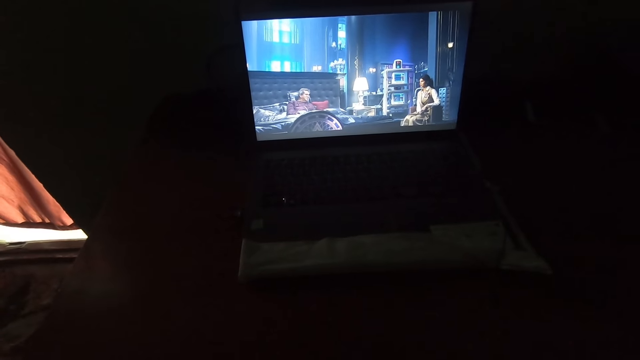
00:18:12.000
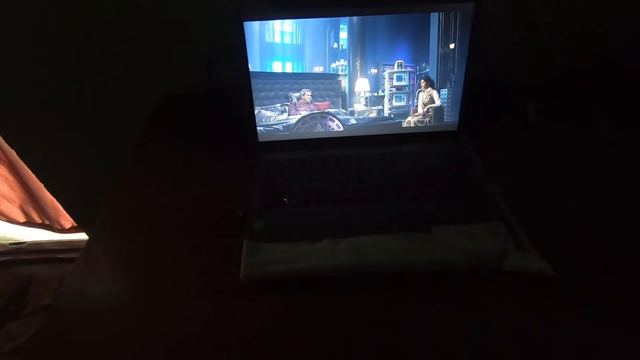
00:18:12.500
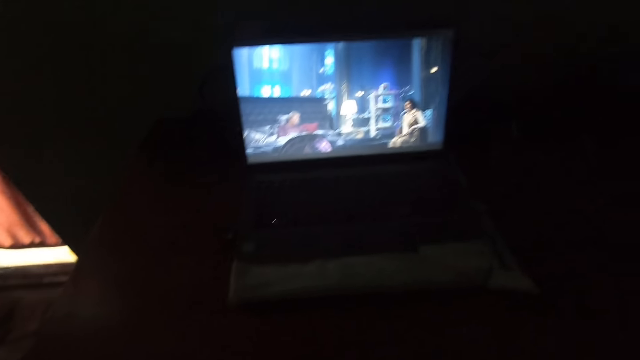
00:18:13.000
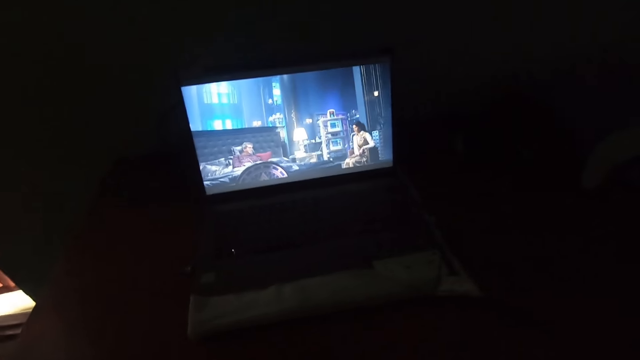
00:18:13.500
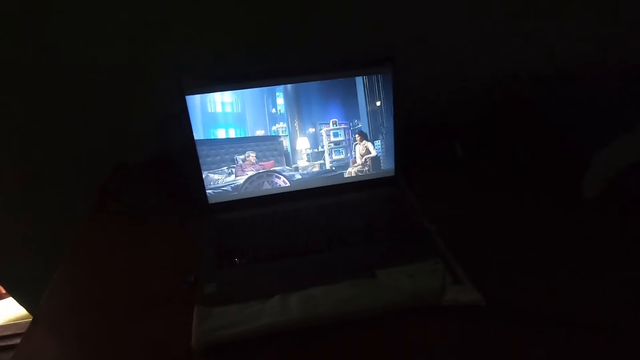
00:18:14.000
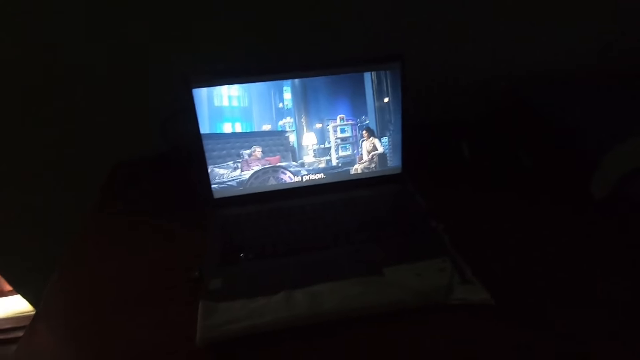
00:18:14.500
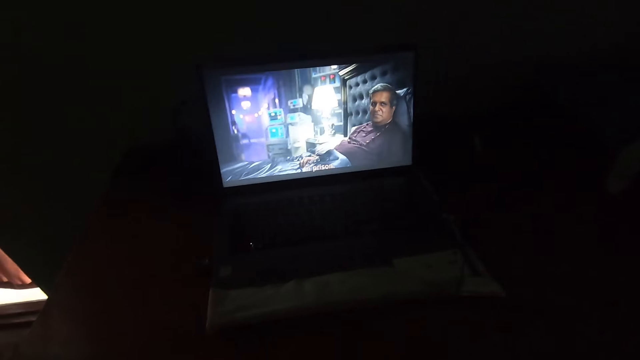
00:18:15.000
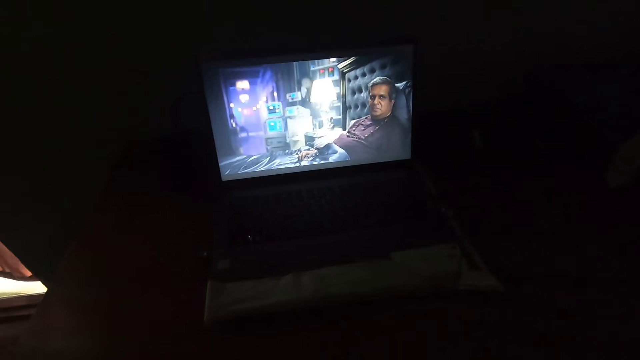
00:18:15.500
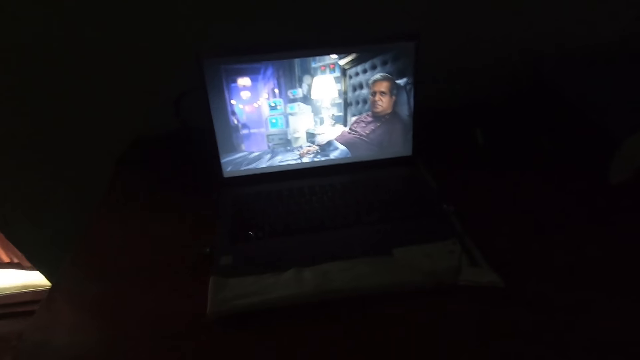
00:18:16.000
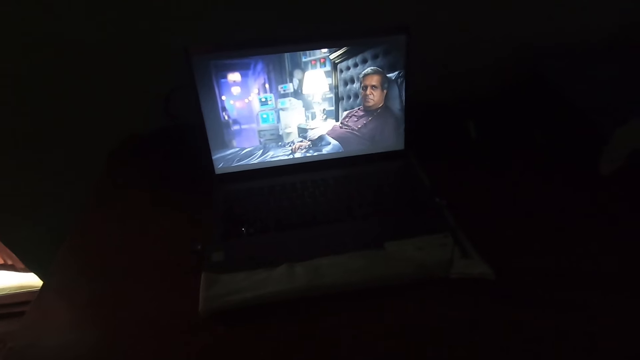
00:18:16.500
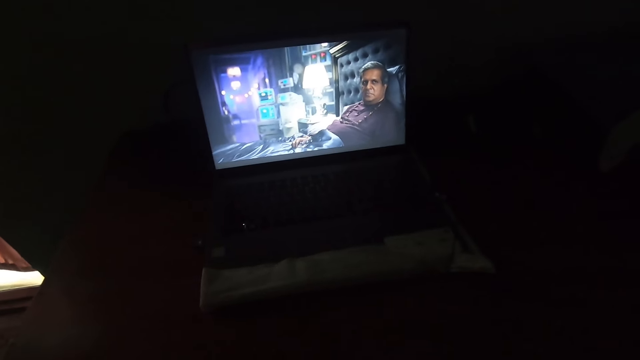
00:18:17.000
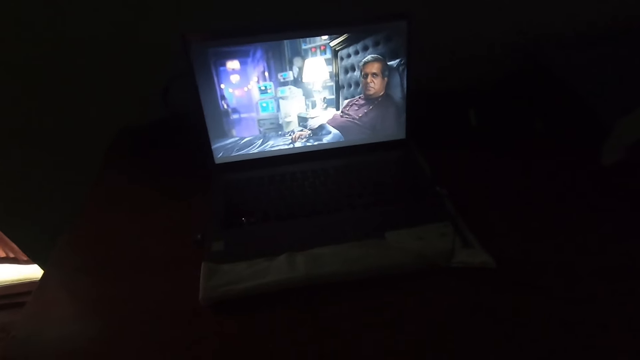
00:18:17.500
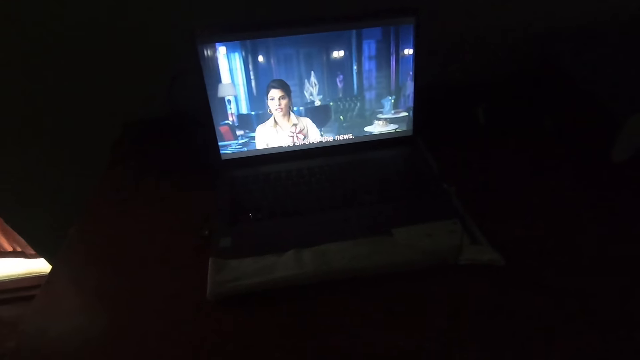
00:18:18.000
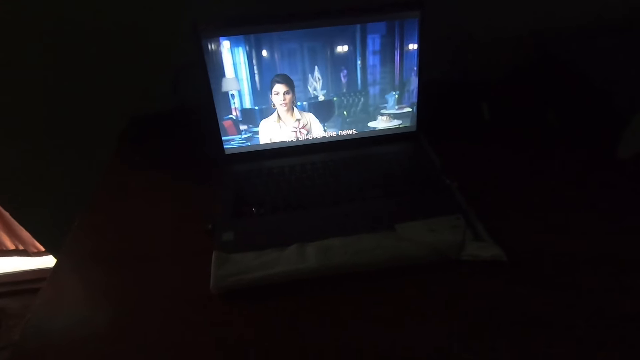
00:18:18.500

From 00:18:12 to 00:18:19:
A man talks.

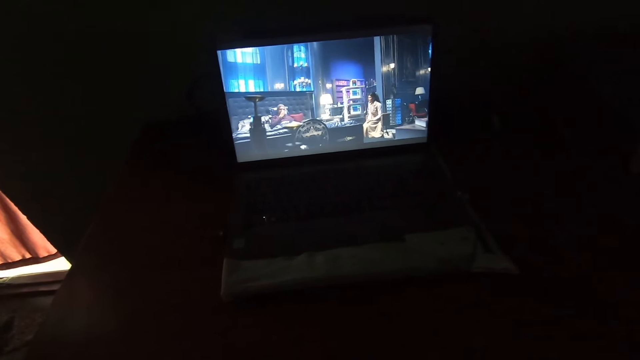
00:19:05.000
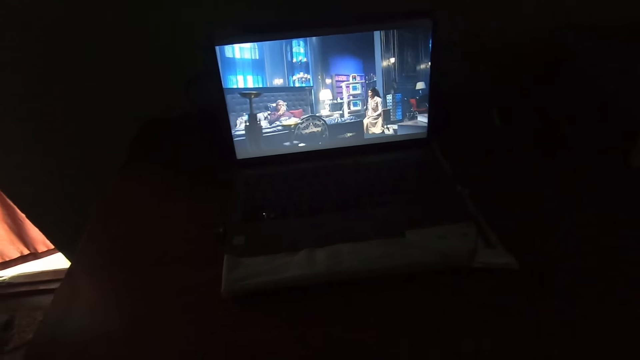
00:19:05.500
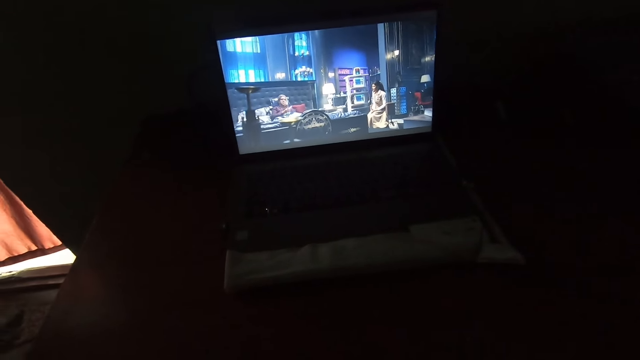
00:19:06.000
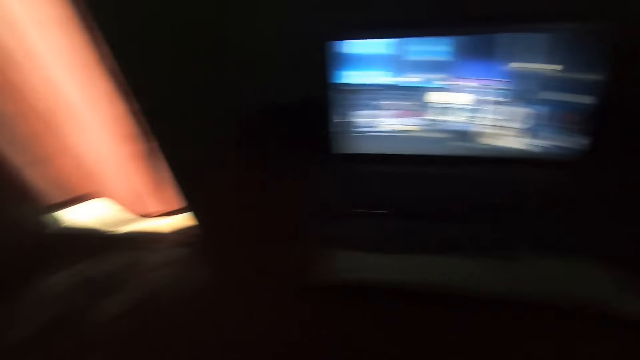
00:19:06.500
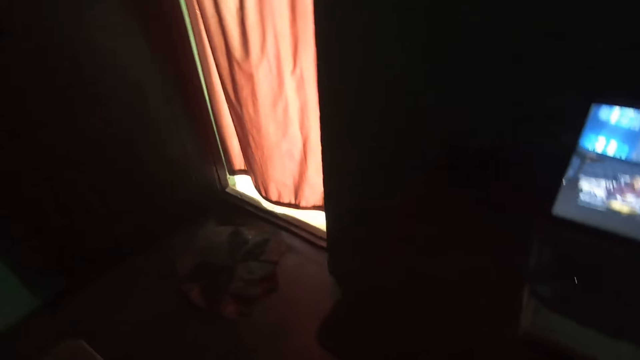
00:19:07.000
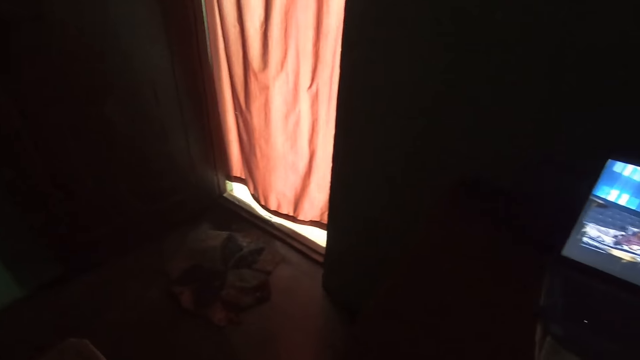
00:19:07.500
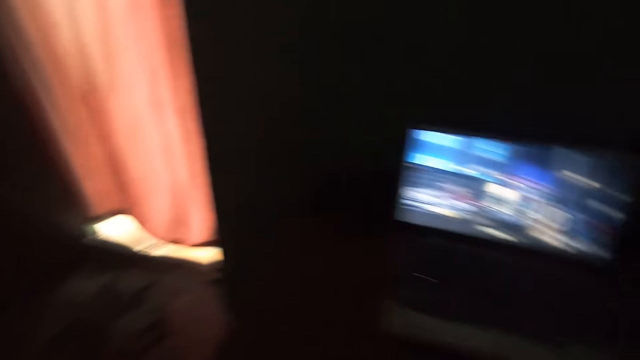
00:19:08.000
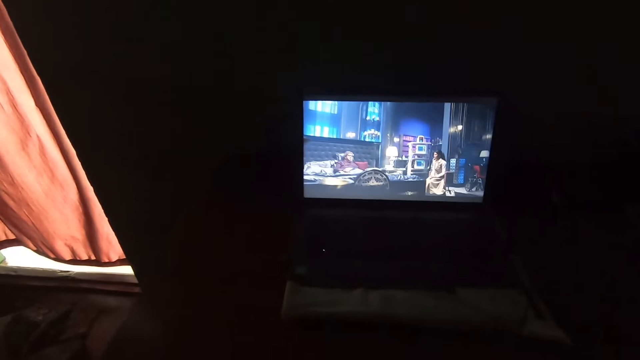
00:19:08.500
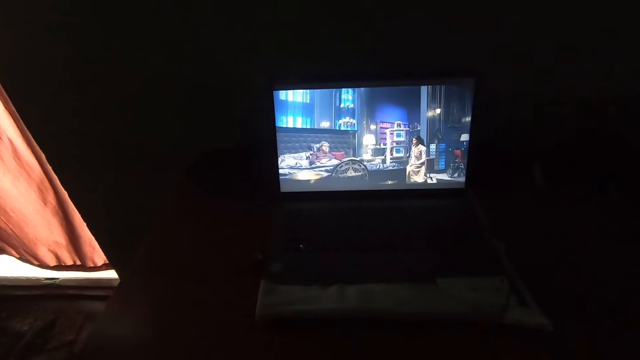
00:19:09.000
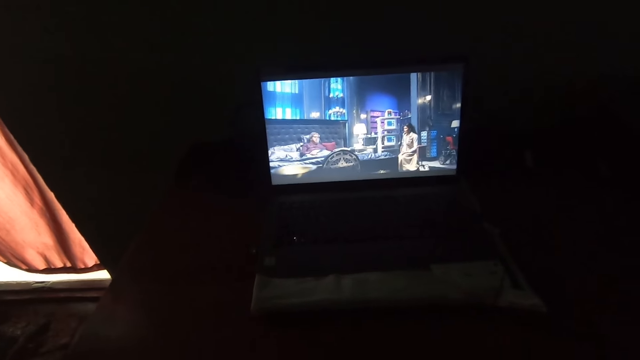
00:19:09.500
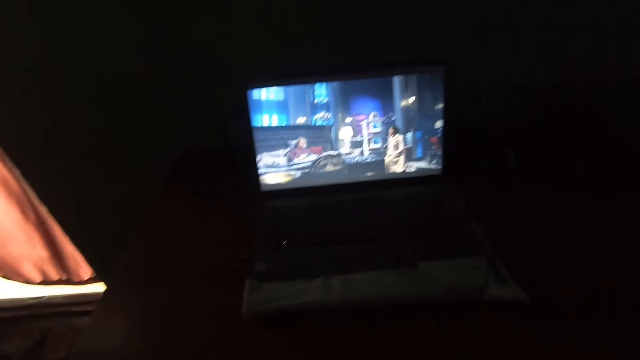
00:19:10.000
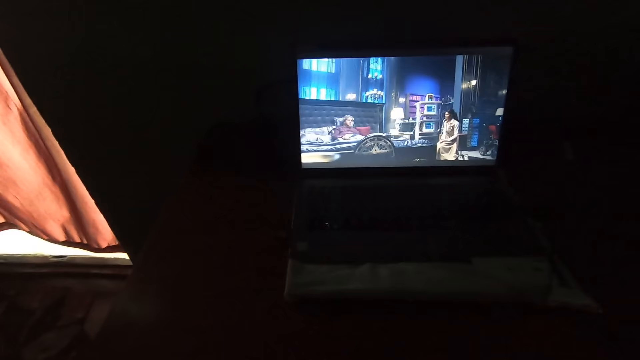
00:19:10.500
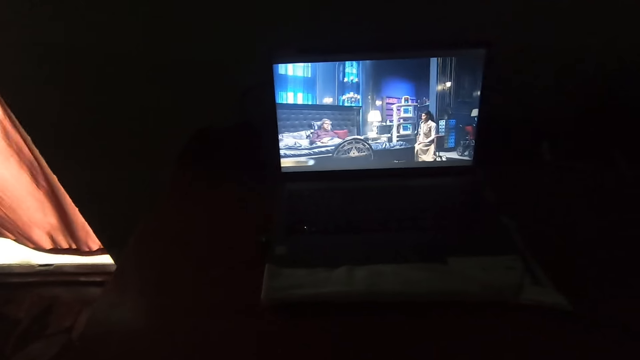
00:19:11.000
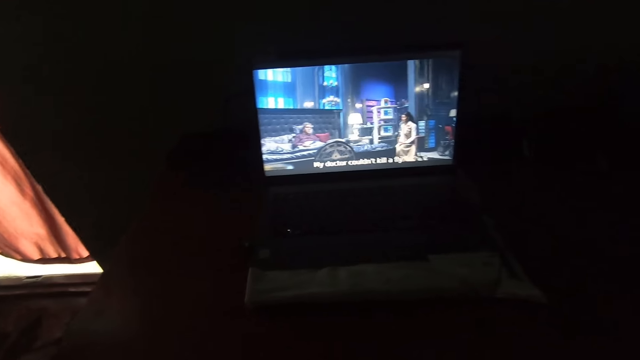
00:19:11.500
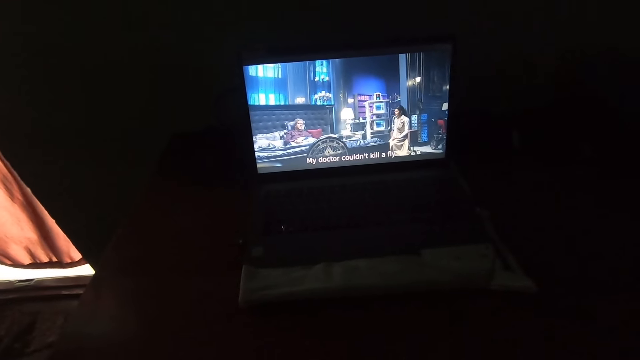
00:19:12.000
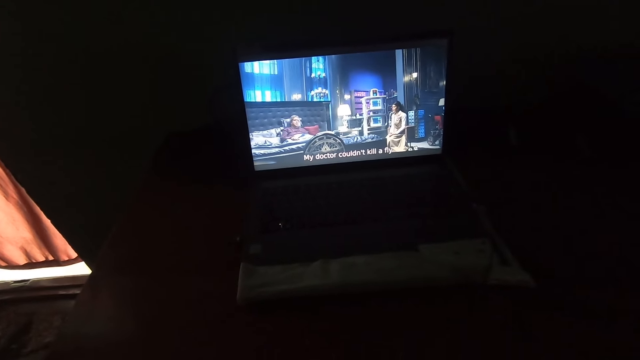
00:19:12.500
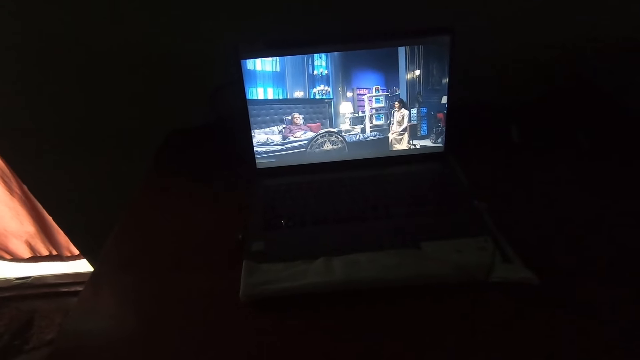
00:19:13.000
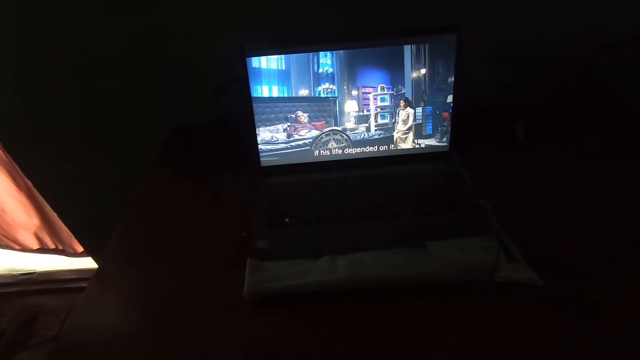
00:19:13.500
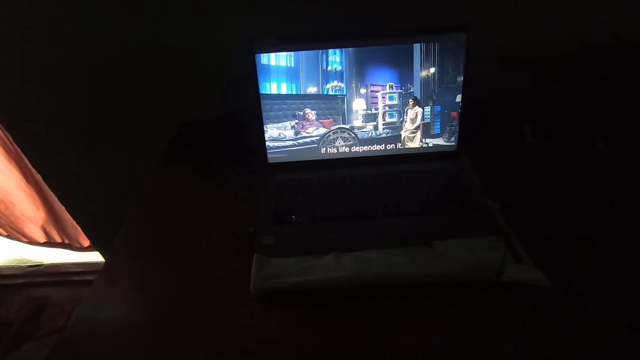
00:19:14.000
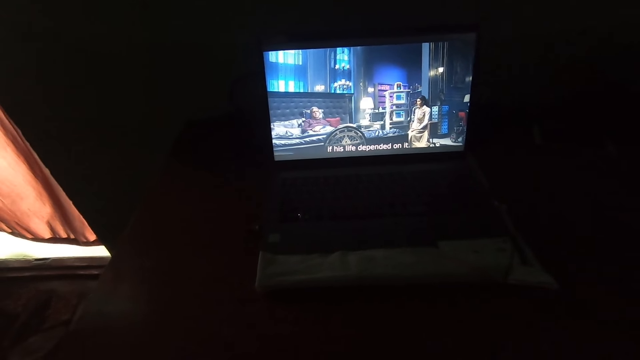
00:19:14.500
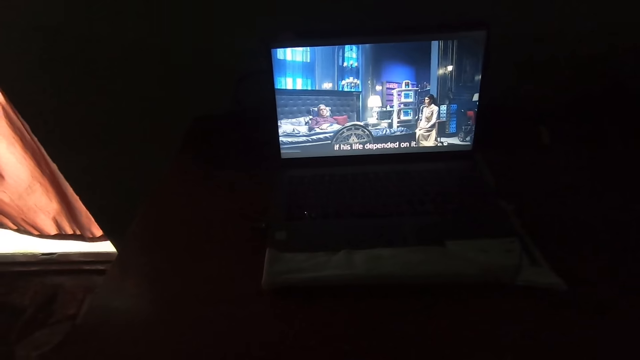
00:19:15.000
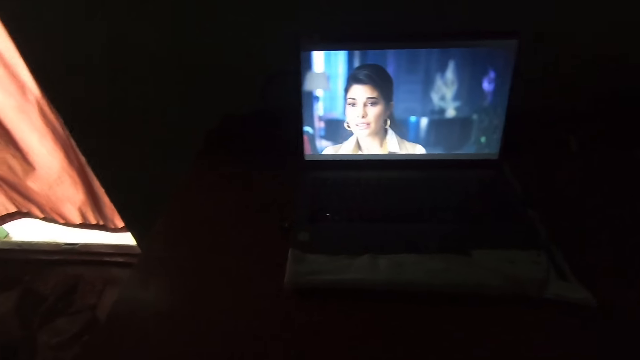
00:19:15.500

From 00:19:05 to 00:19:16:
The camera wearer turns to his left side. He looks at the window. He continues watching the television in the living room. He watches a movie in the laptop.
